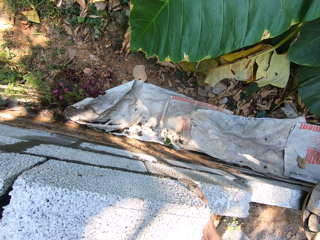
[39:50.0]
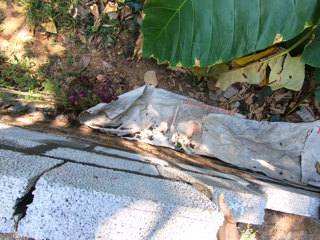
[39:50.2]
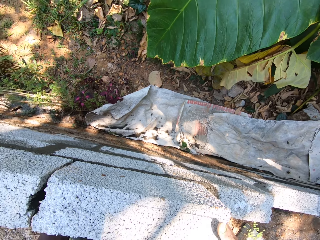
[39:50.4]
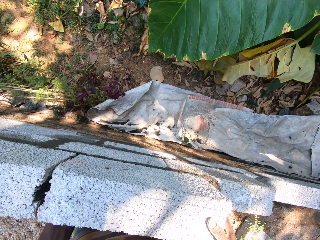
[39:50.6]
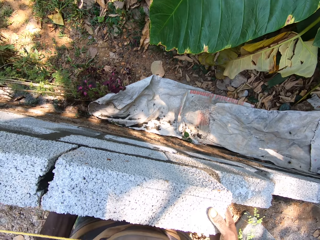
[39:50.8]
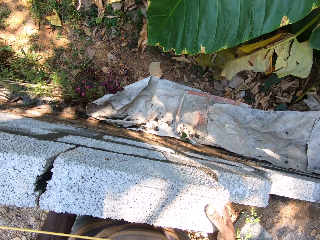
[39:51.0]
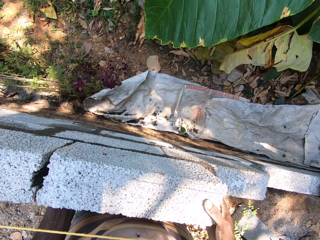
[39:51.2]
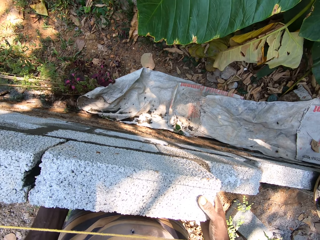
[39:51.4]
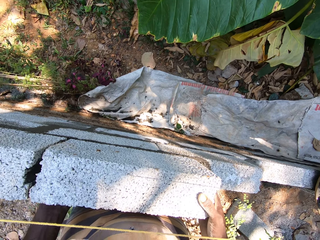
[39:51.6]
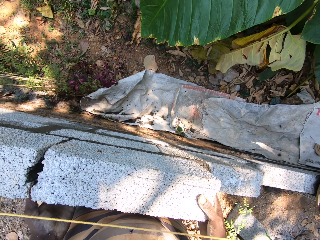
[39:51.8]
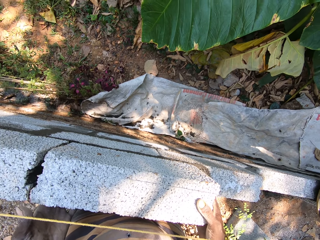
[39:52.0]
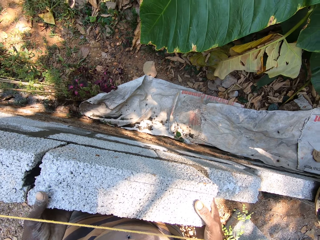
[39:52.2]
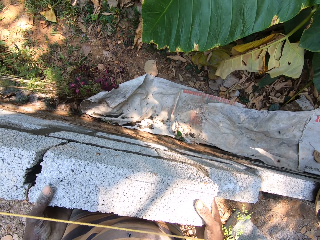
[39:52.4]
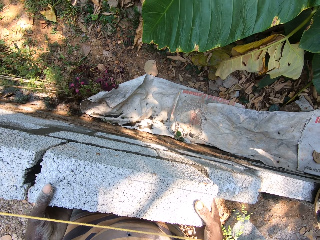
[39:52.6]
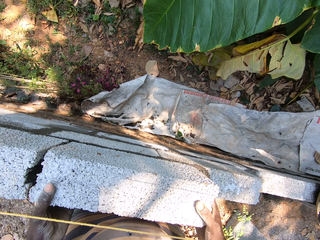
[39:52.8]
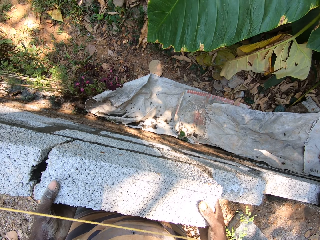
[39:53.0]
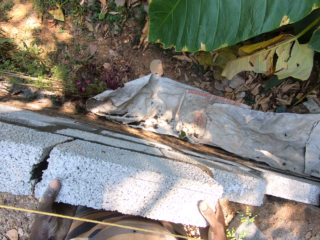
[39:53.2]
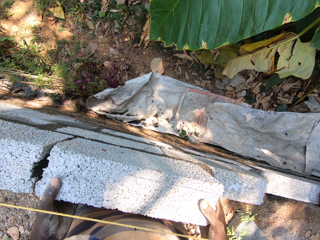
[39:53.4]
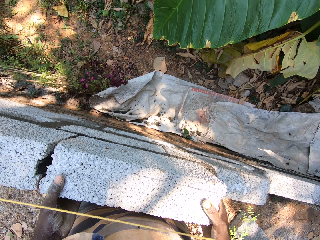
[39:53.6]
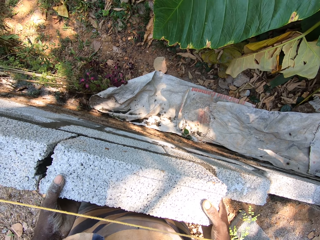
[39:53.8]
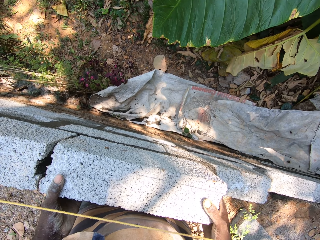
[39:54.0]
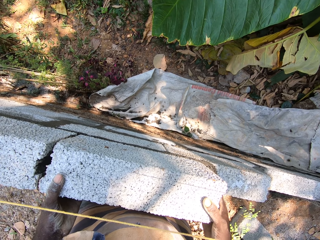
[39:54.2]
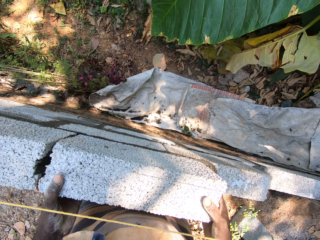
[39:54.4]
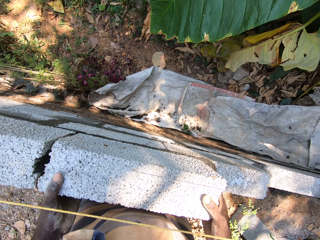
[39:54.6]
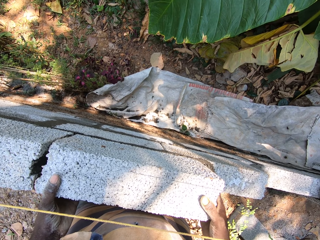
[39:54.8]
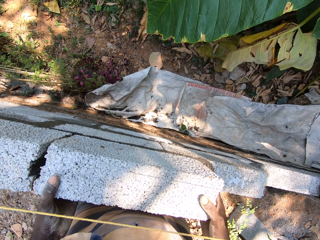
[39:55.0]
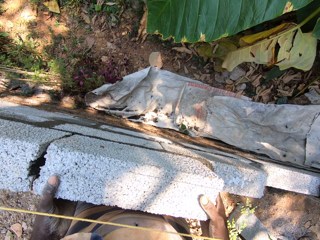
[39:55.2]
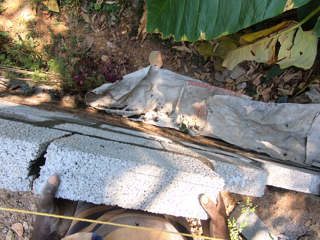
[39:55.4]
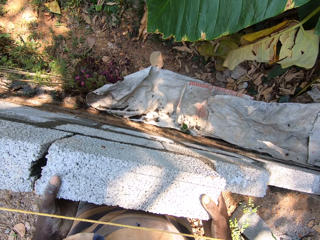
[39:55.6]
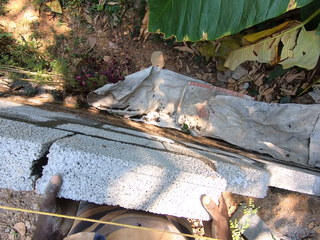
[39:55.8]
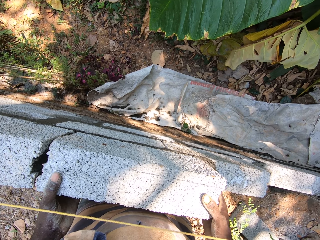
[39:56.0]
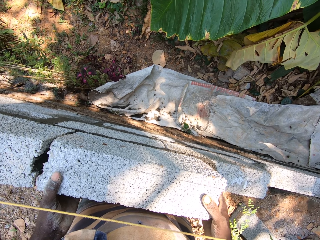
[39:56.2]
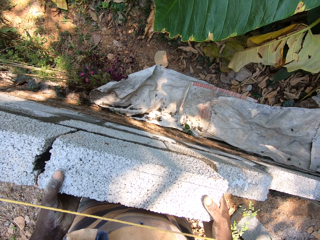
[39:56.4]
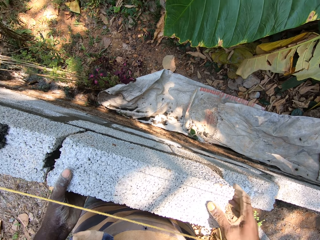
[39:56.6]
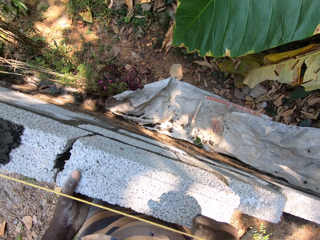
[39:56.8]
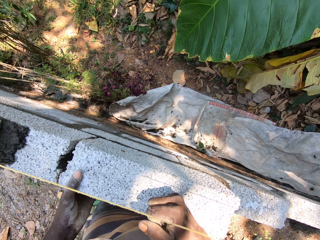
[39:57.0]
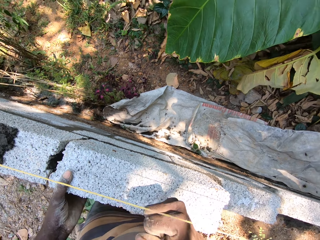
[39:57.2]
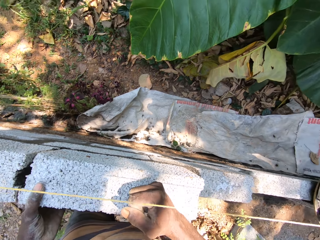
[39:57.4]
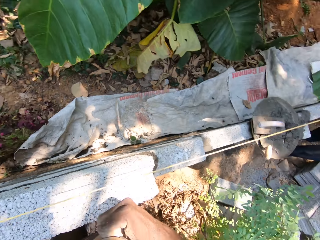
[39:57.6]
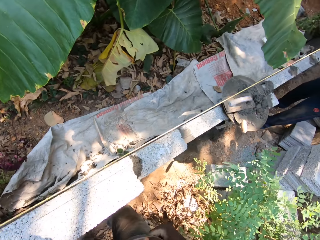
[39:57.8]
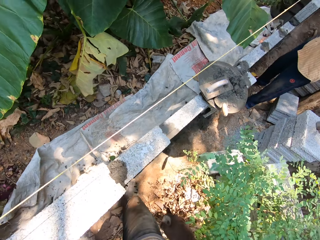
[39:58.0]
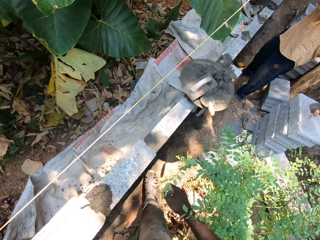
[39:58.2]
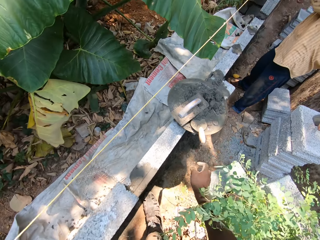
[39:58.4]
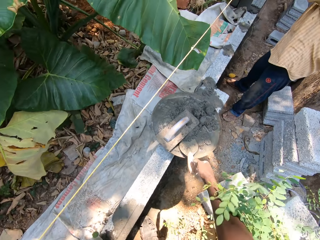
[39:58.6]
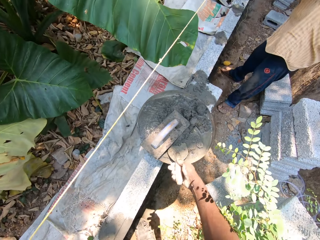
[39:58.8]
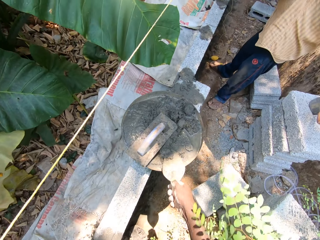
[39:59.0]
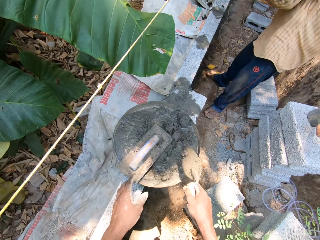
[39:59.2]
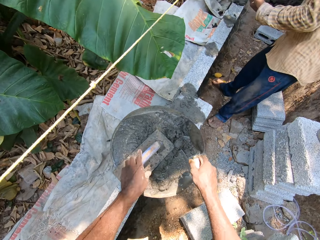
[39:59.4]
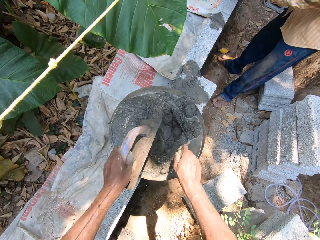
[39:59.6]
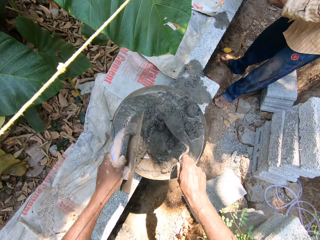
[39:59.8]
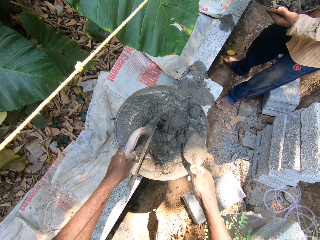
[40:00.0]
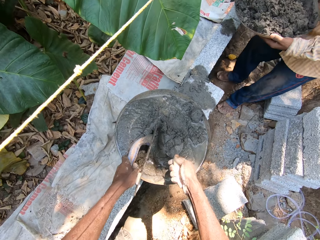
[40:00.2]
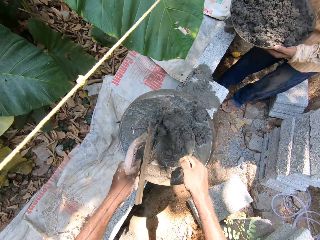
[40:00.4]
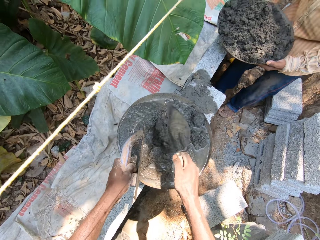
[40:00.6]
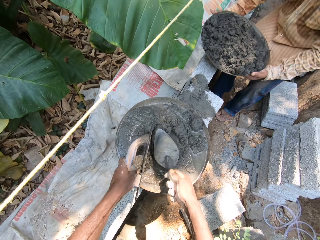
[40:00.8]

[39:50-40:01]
The camera wearer aligns a brick. He hits his fist on the brick. He picks up the brick trowel in the head pan with his right hand. He picks up the wooden float in the head pan with his left hand. He packs mortar in the head pan with the brick trowel in his right hand.

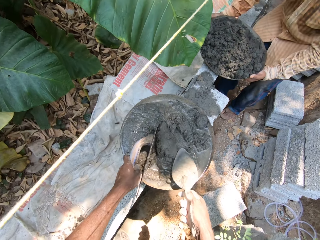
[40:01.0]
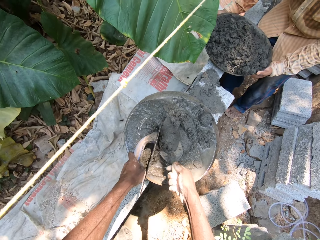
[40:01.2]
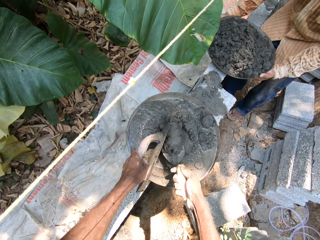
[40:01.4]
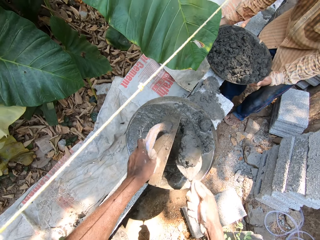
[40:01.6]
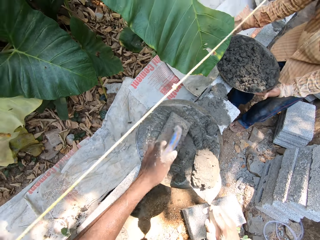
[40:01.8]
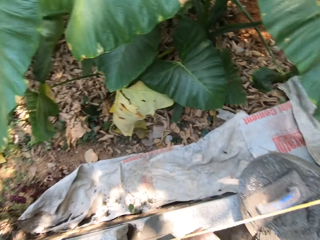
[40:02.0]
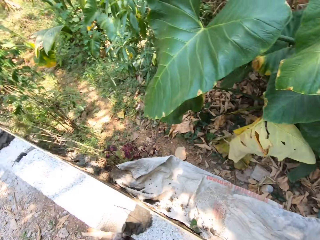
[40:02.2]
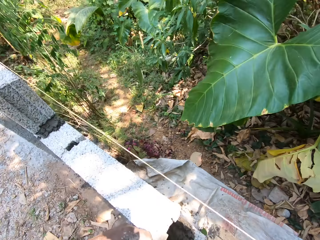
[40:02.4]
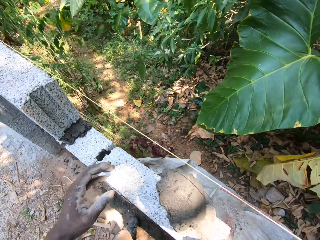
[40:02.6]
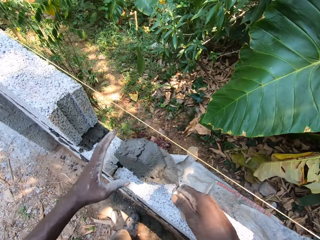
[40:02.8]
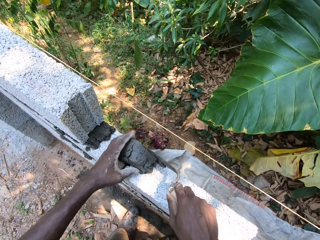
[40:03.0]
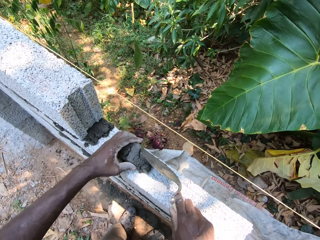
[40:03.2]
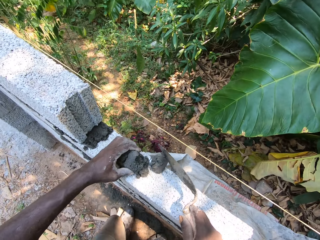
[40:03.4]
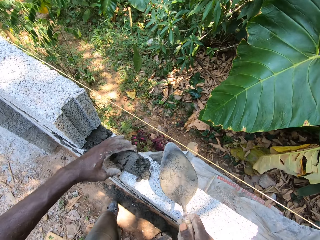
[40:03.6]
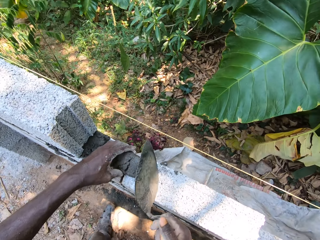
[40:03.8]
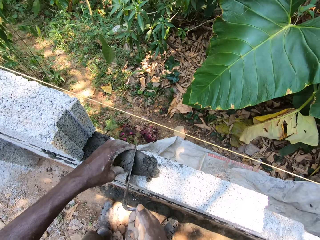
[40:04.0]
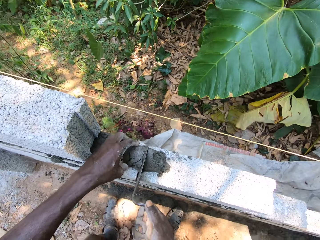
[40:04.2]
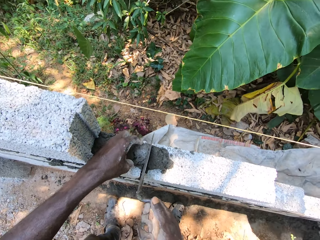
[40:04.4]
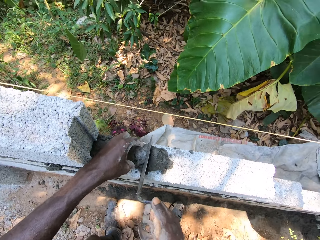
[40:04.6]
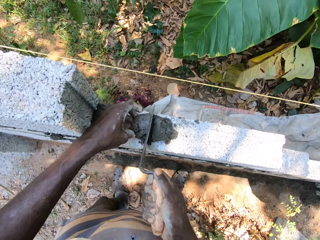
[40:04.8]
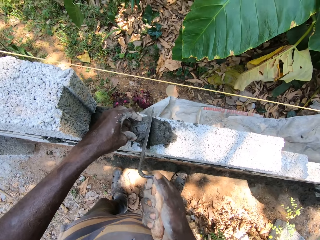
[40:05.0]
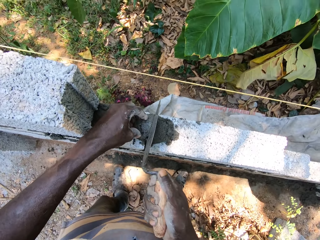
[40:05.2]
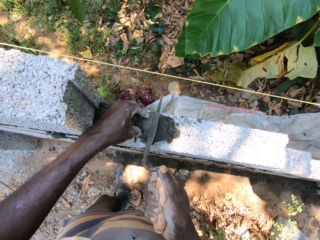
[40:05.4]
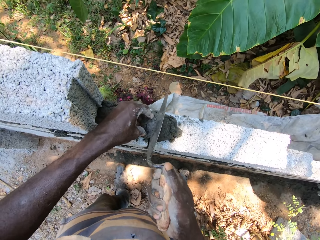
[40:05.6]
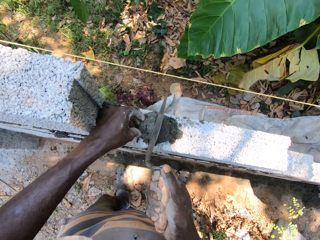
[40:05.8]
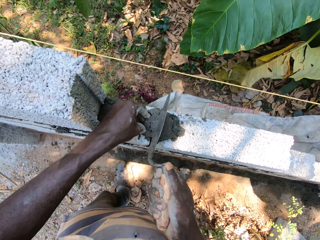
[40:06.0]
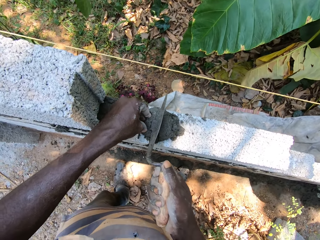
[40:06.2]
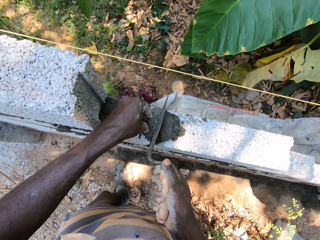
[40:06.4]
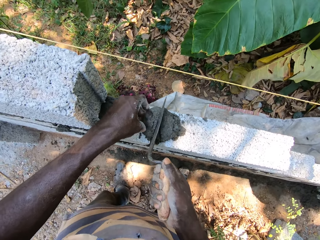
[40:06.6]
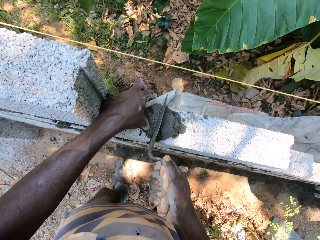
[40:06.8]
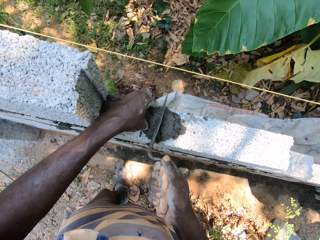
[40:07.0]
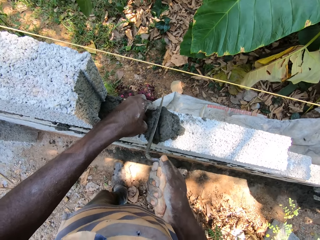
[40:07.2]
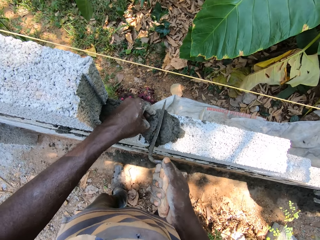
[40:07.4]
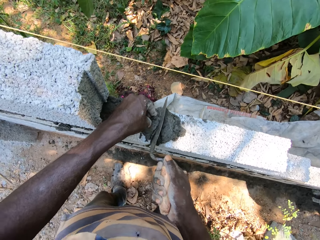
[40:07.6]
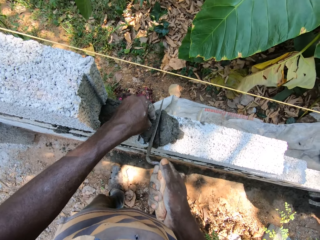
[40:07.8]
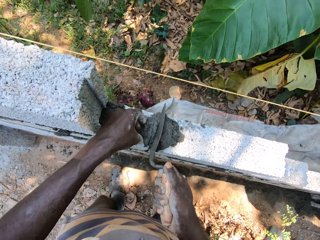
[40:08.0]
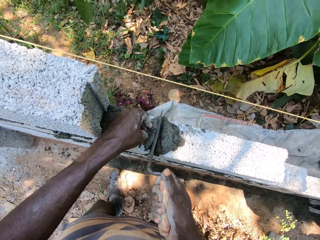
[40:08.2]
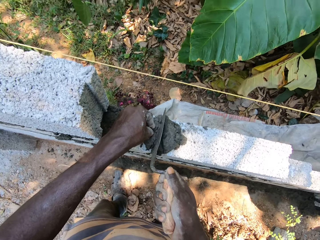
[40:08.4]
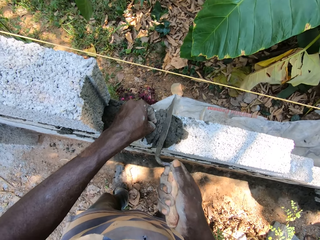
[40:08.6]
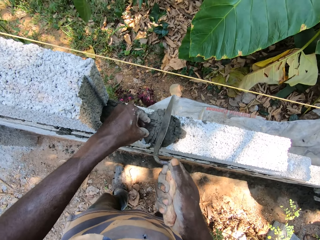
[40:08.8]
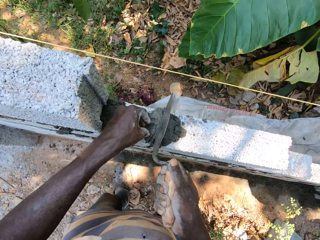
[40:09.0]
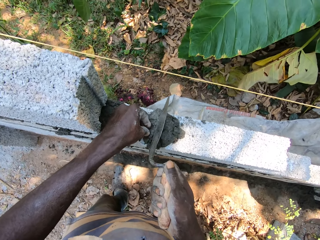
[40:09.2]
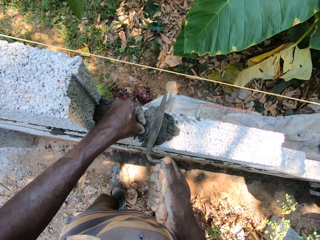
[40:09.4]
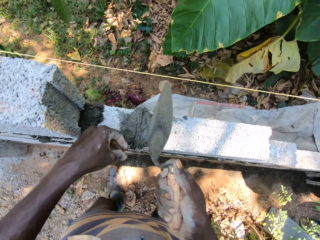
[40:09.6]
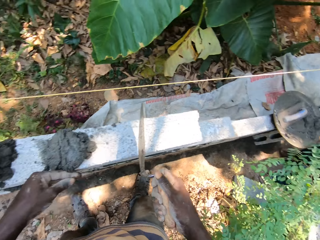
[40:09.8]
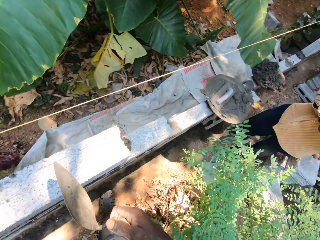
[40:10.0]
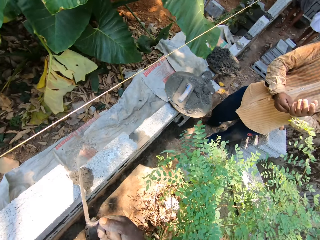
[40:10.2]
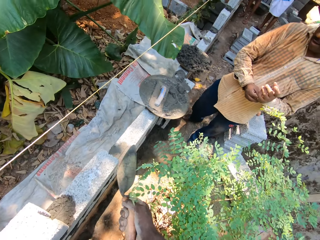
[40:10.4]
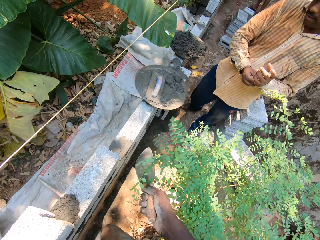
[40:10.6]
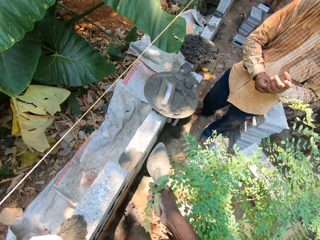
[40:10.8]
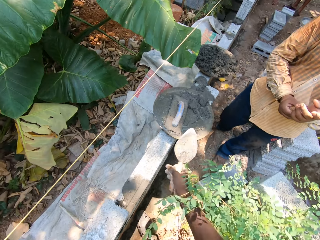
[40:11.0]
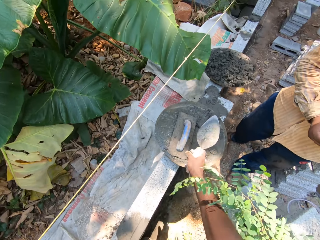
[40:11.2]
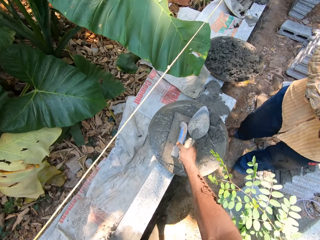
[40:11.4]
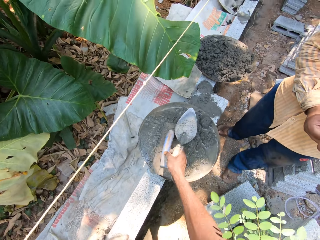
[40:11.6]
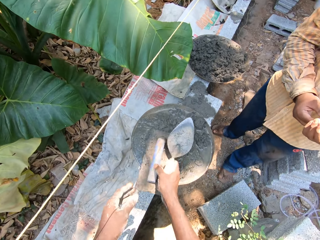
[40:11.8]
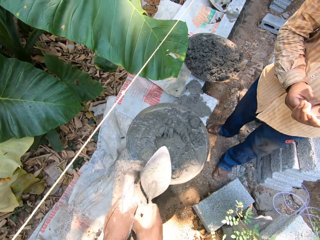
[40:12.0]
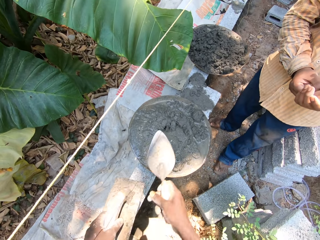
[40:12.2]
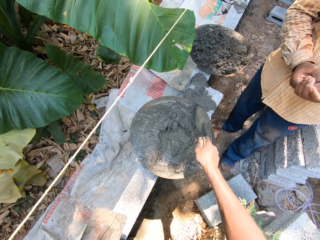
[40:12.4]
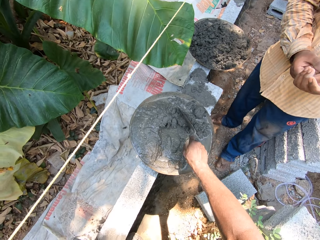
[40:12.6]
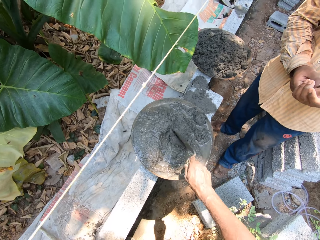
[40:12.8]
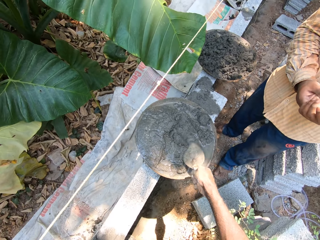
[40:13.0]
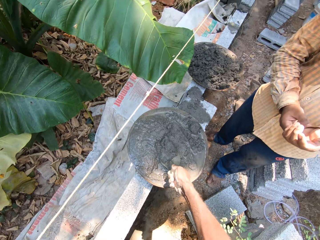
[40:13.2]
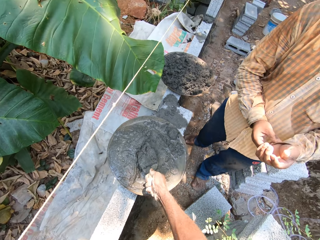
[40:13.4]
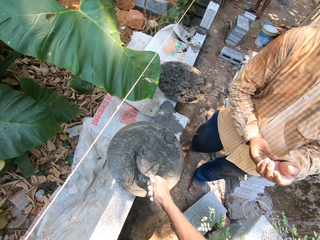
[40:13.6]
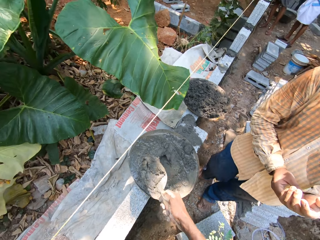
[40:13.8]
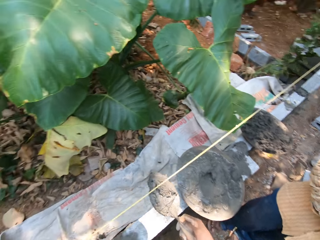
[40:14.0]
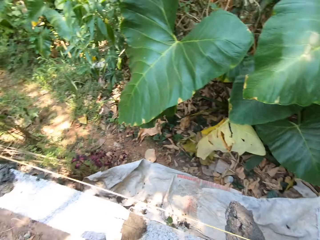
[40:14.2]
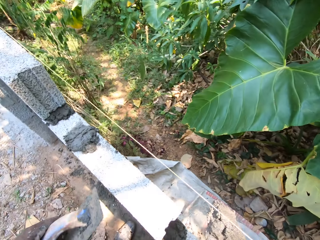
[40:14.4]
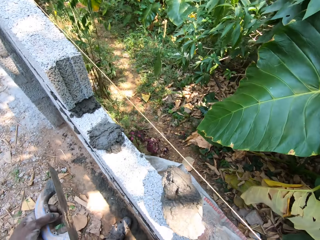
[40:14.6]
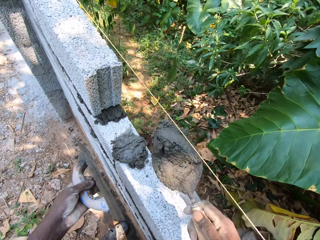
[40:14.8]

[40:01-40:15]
A man drops a head pan of mortar on a brick with both hands. The camera wearer drops the wooden float in the head pan with his left hand. He pours mortar on the brick with the brick trowel in his right hand. He matches mortar on the brick with the brick trowel in his right hand and his left hand on the mortar. The man interacts with the camera wearer. The camera wearer picks up the wooden float in the head pan with his right hand. He passes the wooden float in his right hand to his left hand. He packs mortar in the head pan with the brick trowel in his right hand.
